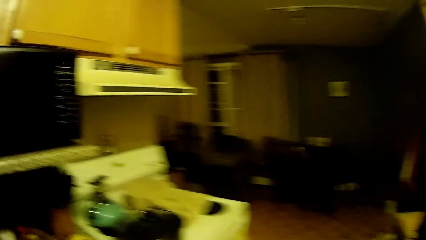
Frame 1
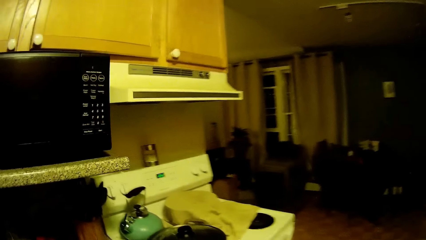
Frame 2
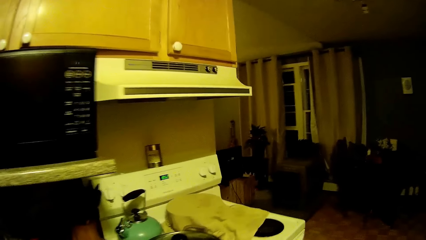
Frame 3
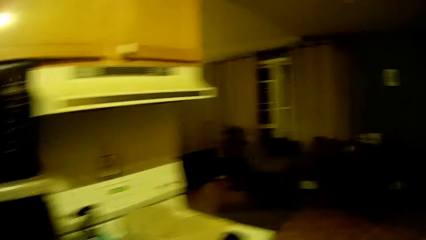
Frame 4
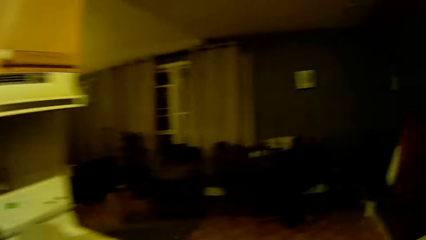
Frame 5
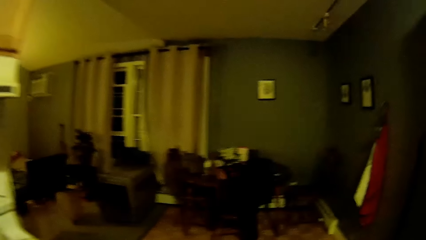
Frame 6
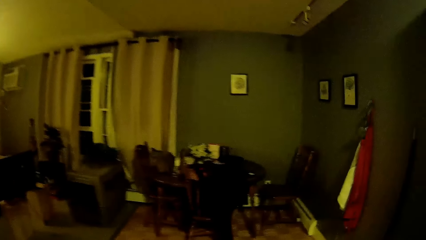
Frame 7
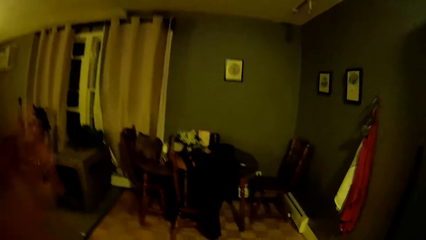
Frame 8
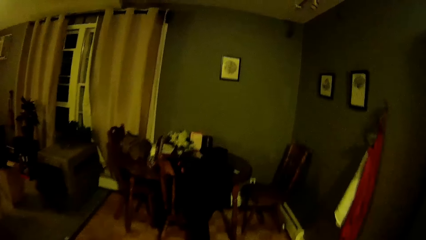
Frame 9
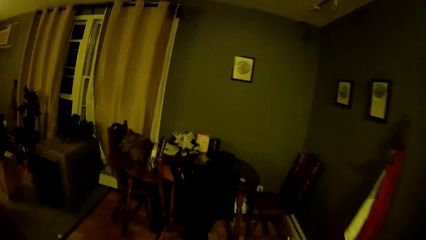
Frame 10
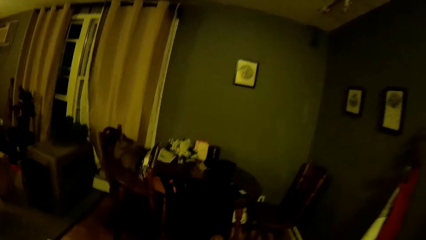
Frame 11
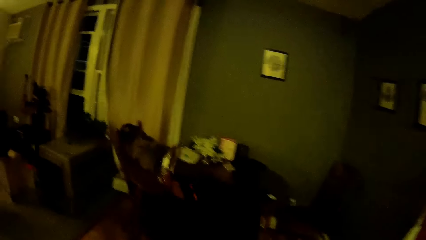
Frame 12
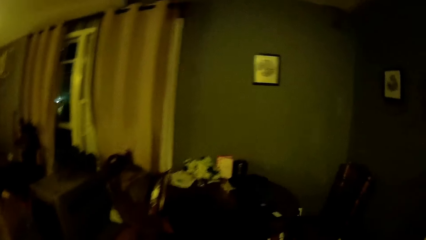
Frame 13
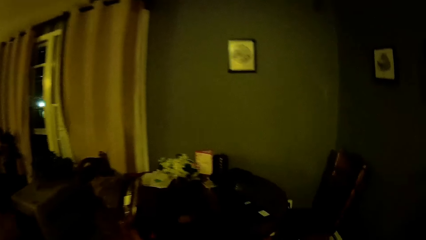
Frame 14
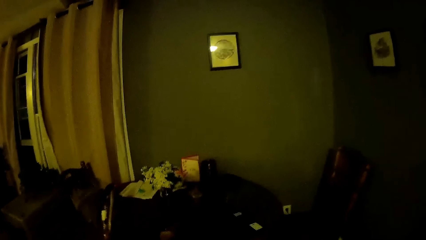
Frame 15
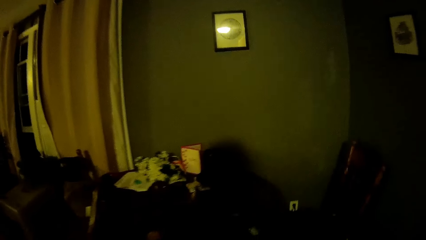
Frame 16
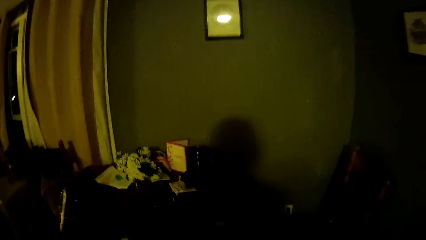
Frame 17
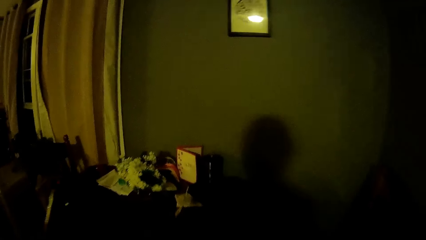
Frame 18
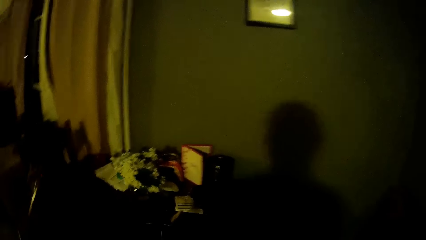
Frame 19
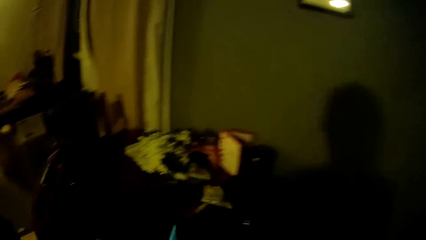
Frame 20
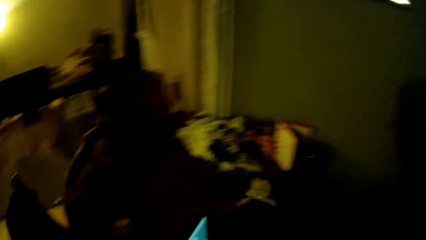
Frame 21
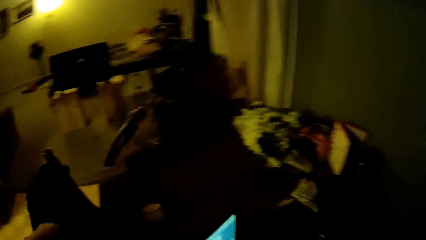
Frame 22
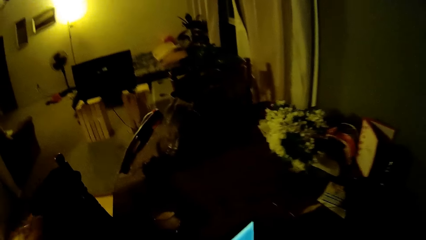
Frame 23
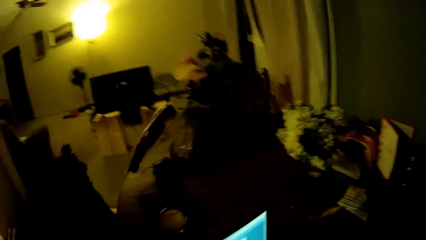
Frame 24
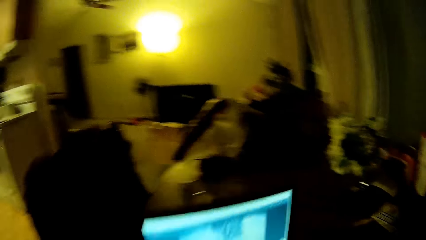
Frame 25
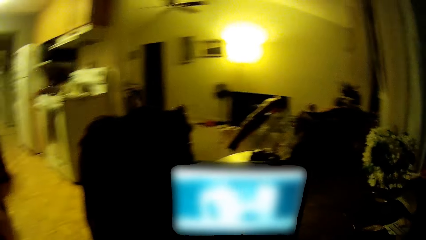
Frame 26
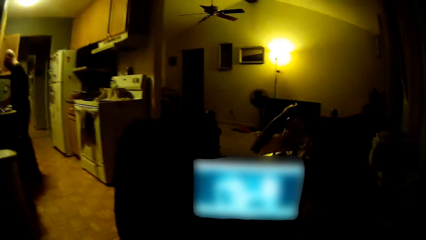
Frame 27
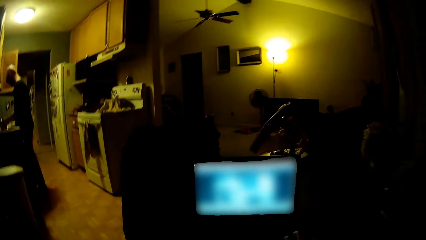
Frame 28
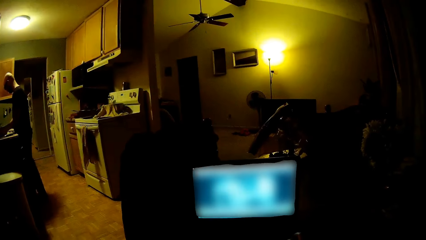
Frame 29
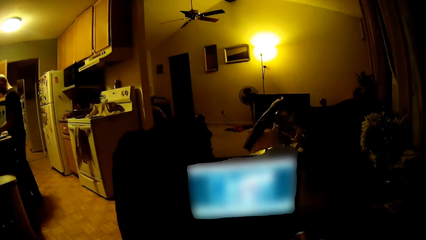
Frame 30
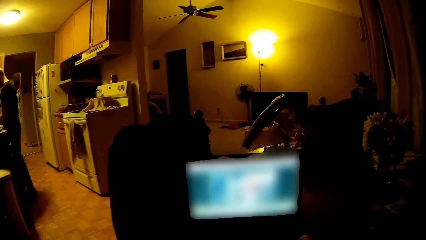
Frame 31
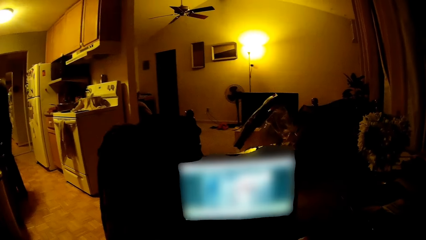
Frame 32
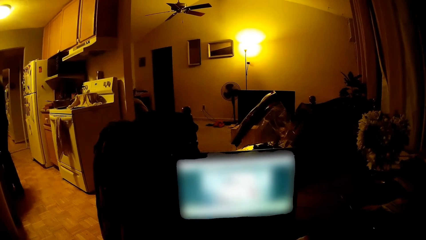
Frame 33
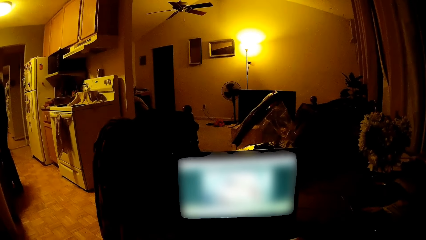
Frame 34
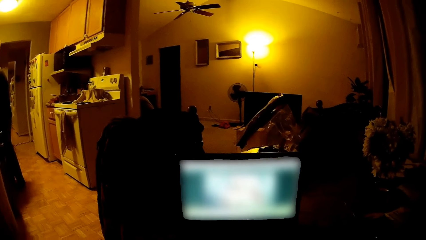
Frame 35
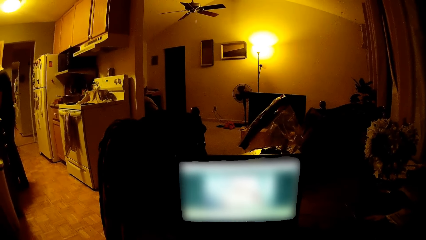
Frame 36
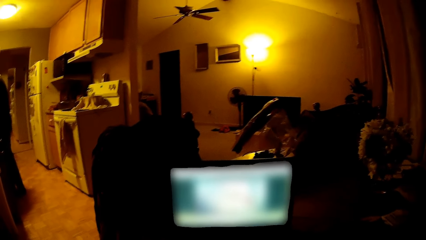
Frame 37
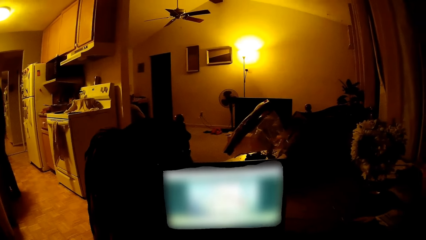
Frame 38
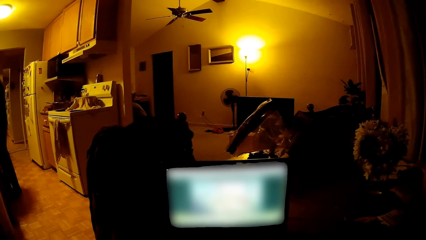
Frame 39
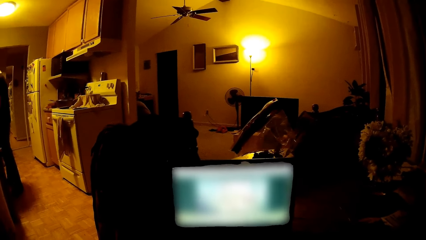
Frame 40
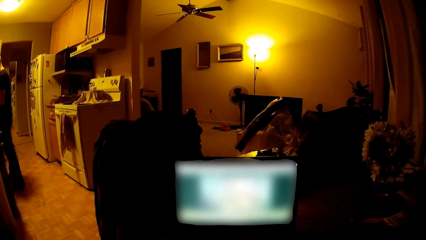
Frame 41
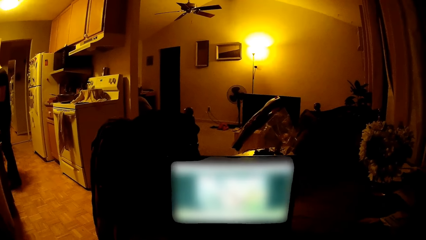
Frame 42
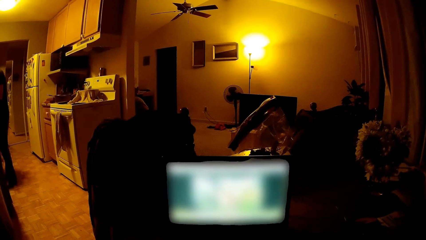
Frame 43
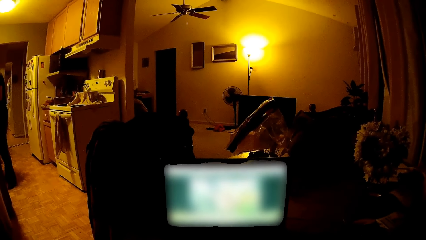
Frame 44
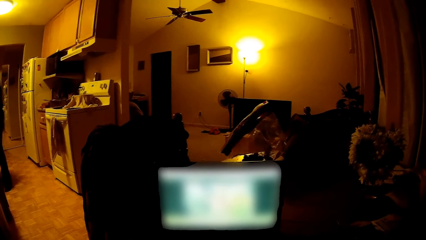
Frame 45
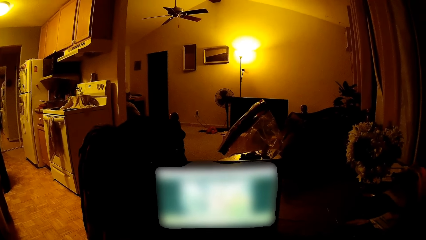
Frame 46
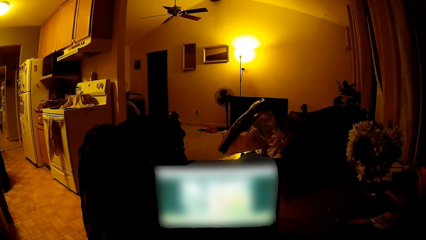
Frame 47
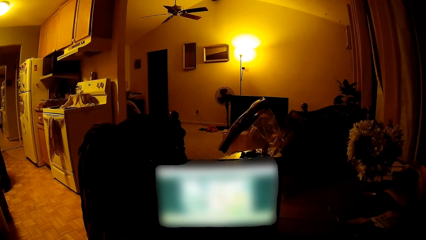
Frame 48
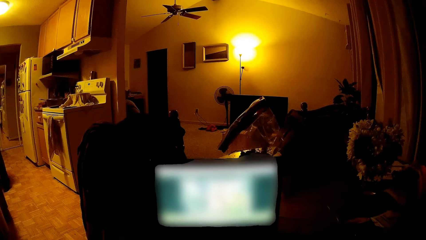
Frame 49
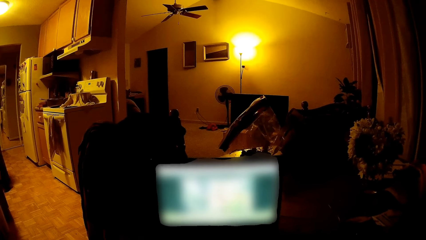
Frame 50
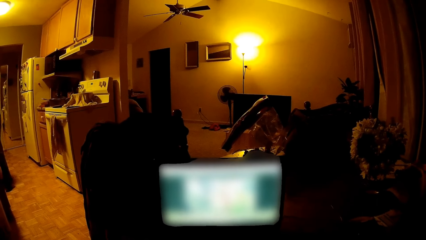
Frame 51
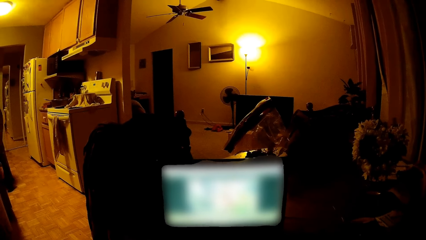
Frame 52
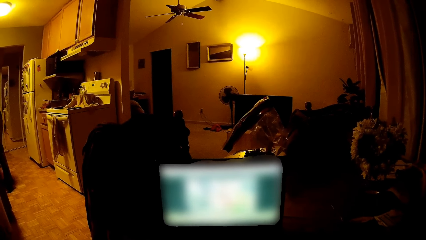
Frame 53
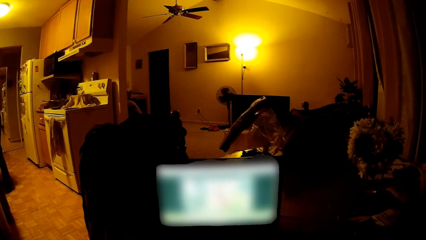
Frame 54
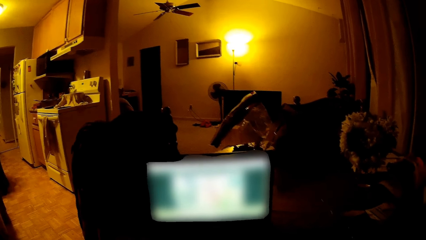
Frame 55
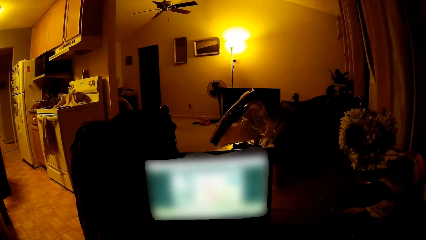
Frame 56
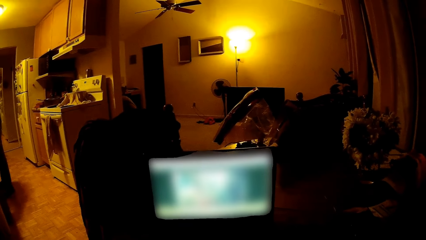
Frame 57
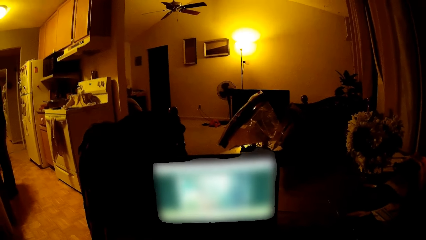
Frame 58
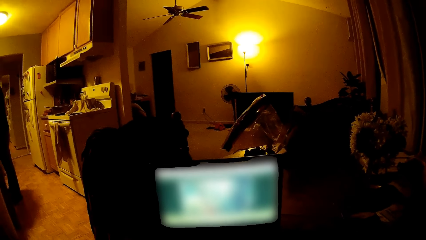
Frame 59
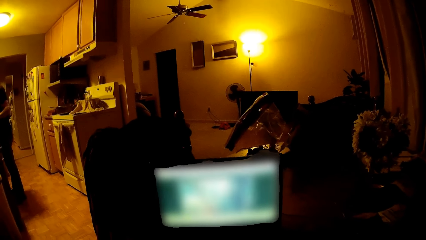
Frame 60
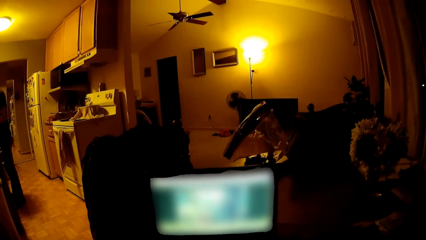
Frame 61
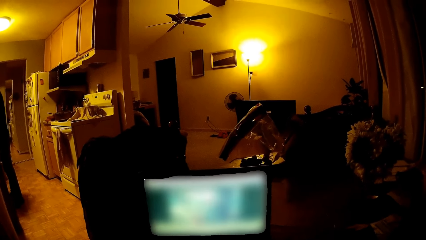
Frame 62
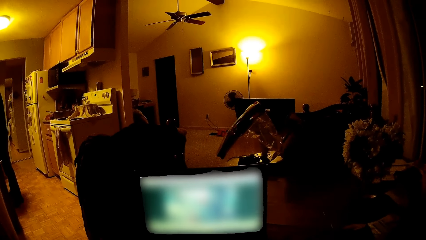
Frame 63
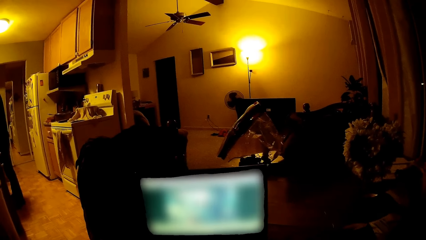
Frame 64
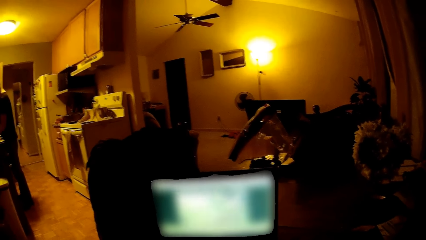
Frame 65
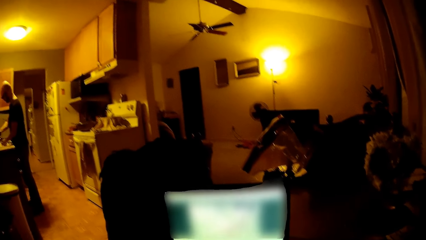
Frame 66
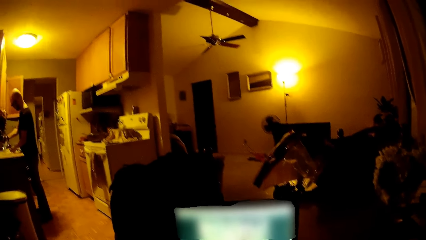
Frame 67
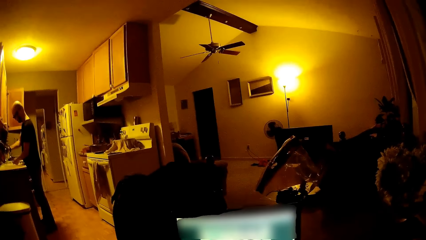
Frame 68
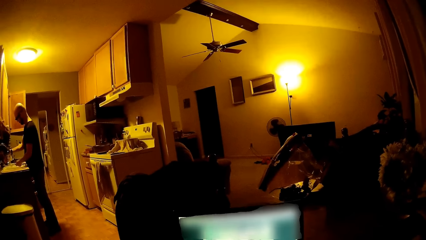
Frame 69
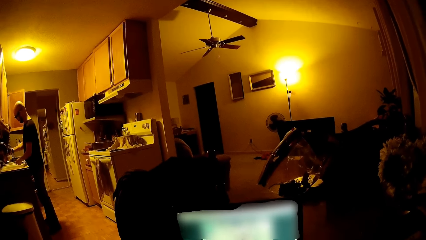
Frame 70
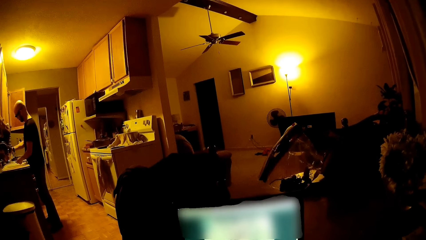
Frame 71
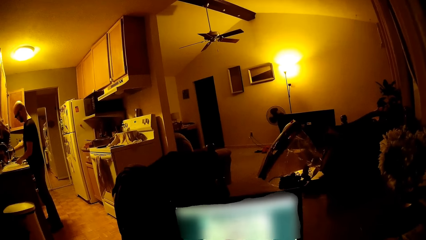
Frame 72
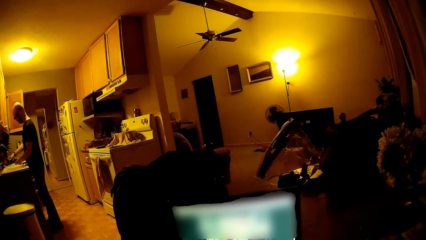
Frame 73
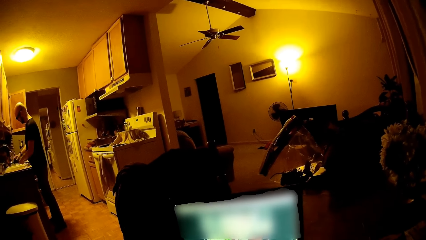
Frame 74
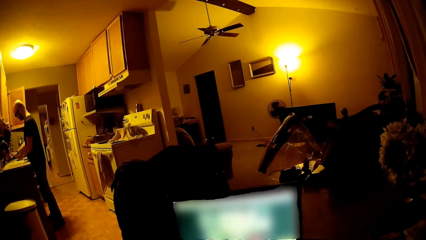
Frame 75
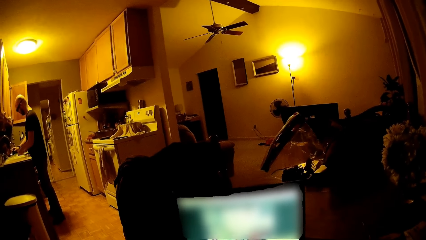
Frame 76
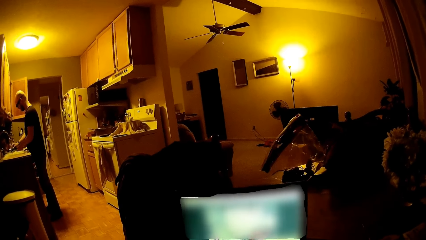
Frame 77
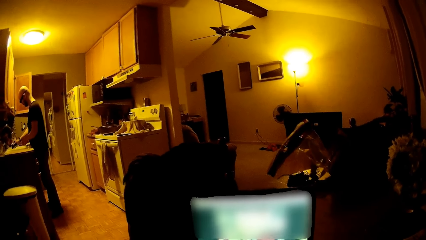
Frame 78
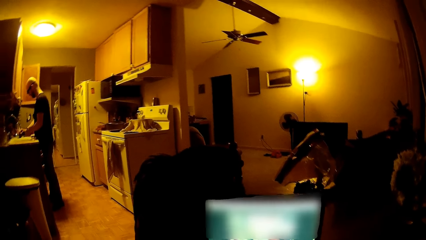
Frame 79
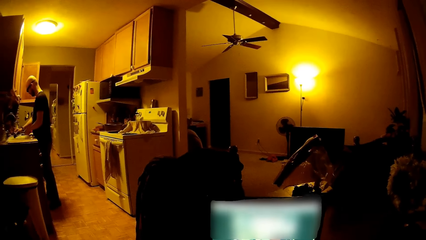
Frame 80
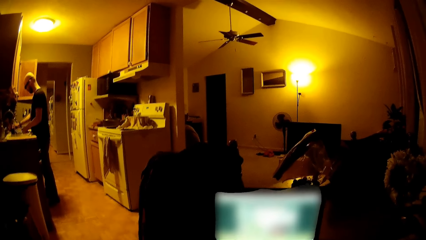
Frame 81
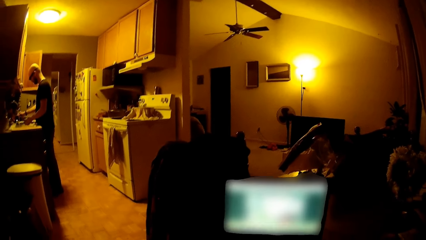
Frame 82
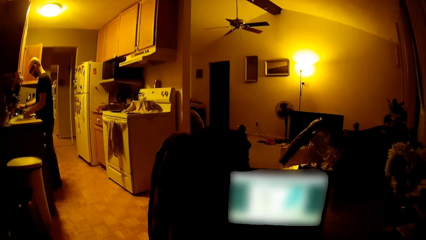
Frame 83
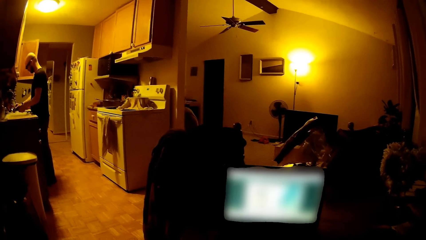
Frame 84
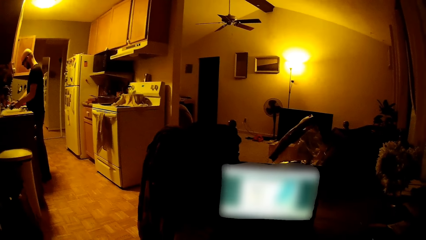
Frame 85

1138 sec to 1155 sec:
The camera wearer walks around the house. They walk towards a dining table. They look at the phone screen. A man washes the plate in the sink.
